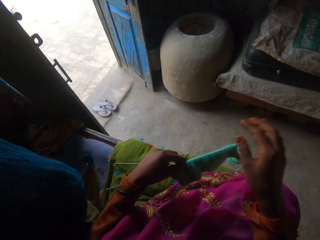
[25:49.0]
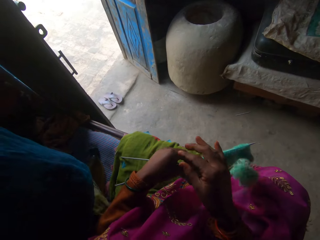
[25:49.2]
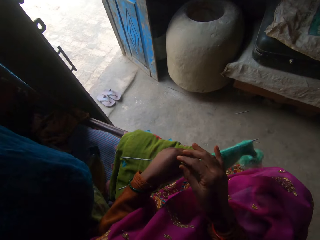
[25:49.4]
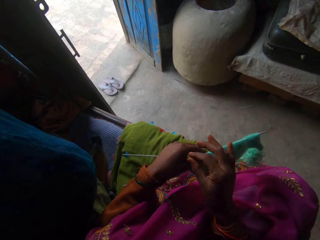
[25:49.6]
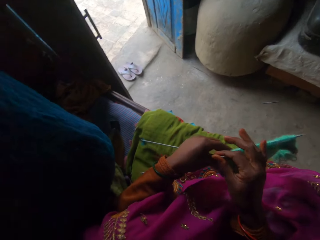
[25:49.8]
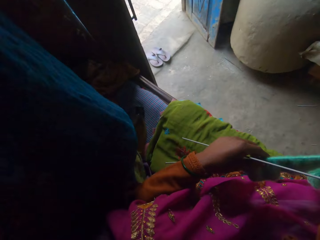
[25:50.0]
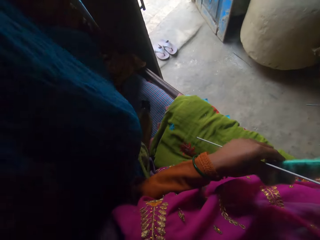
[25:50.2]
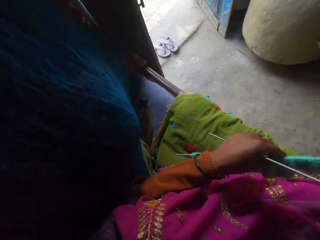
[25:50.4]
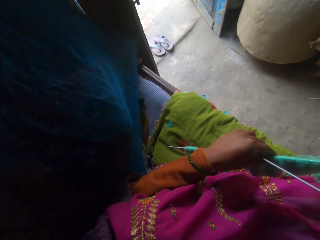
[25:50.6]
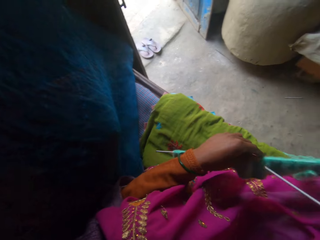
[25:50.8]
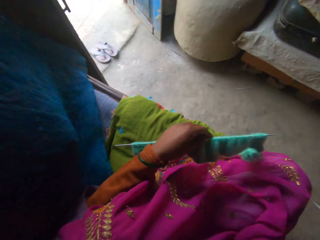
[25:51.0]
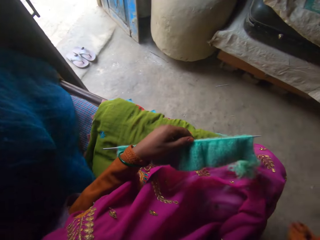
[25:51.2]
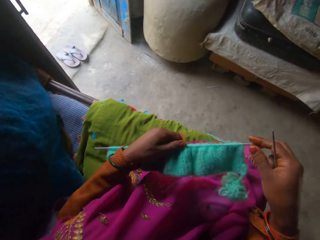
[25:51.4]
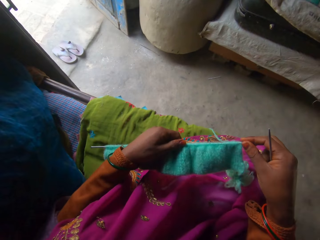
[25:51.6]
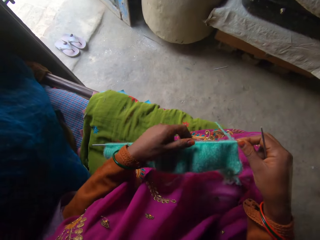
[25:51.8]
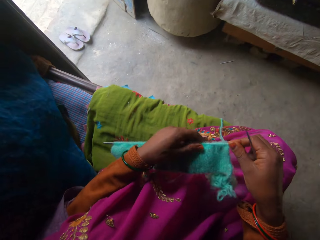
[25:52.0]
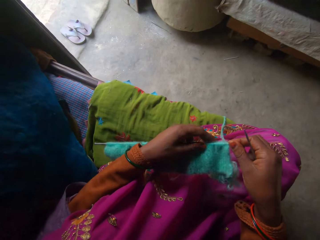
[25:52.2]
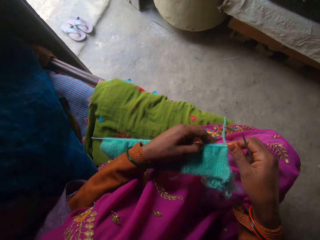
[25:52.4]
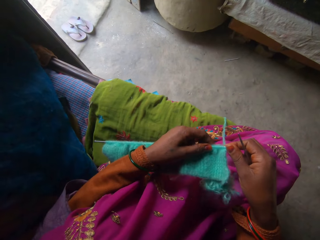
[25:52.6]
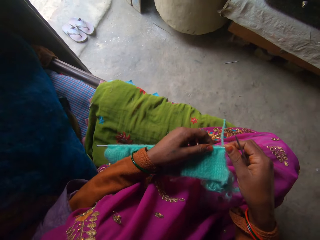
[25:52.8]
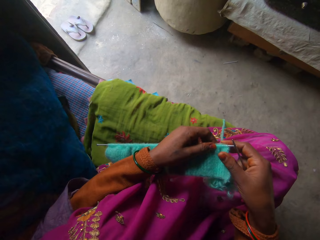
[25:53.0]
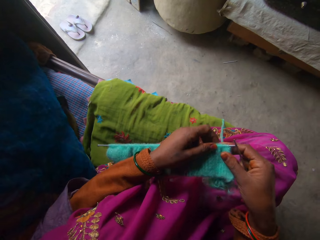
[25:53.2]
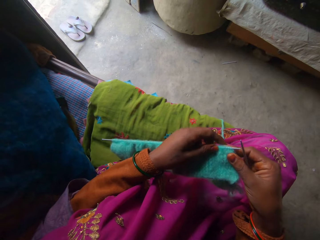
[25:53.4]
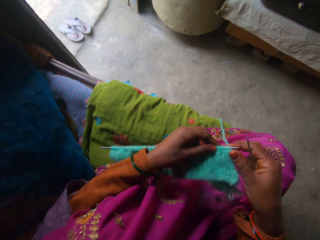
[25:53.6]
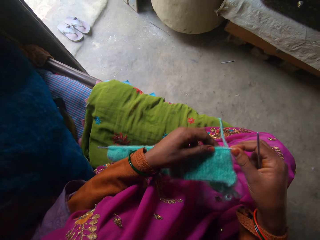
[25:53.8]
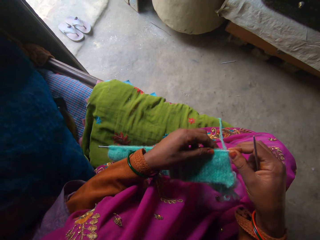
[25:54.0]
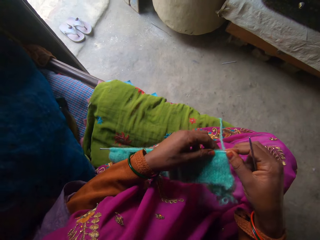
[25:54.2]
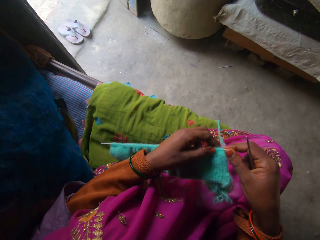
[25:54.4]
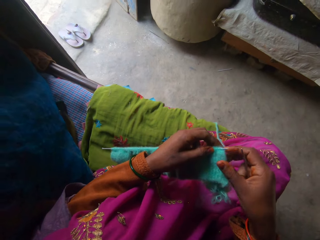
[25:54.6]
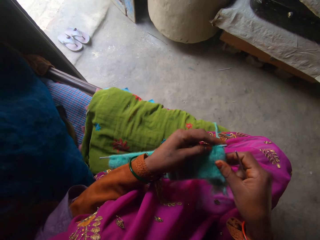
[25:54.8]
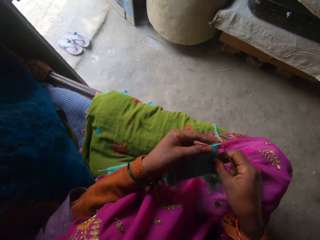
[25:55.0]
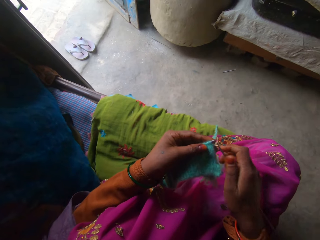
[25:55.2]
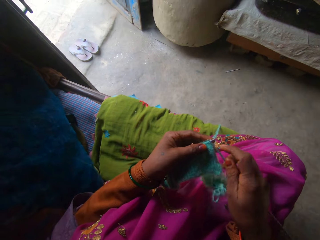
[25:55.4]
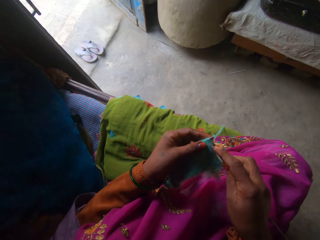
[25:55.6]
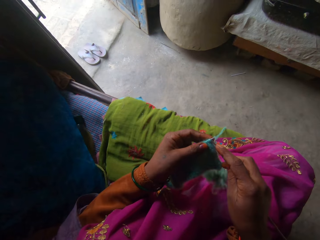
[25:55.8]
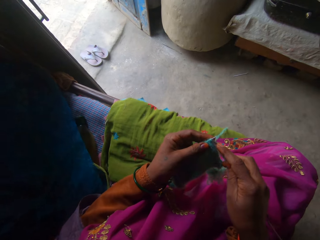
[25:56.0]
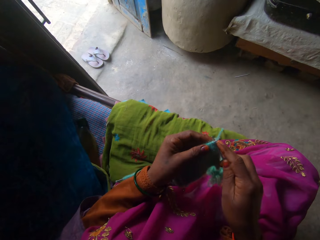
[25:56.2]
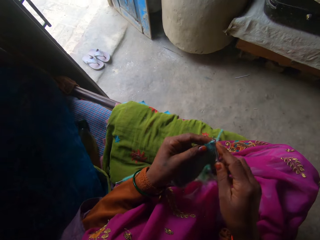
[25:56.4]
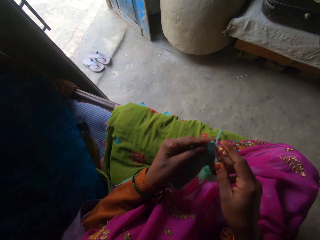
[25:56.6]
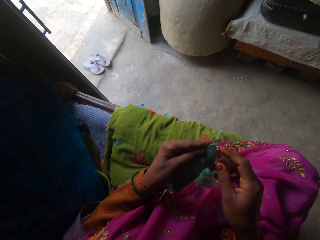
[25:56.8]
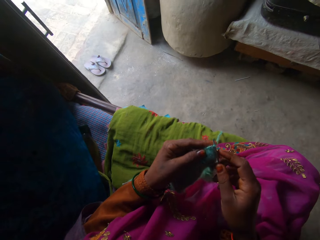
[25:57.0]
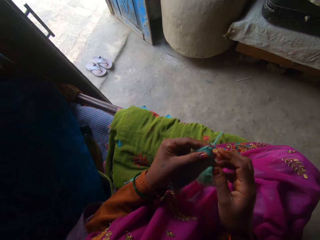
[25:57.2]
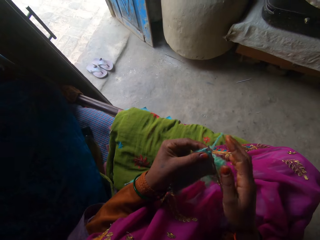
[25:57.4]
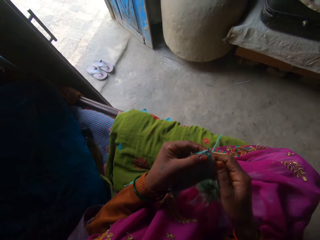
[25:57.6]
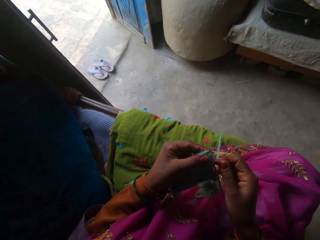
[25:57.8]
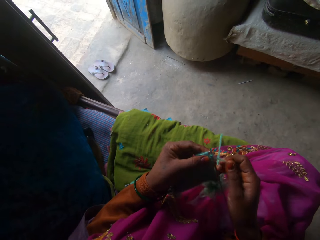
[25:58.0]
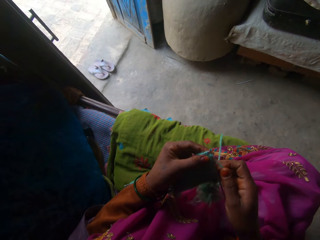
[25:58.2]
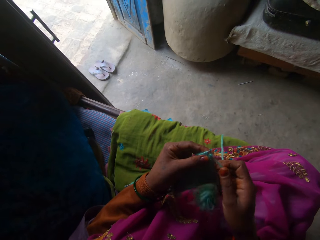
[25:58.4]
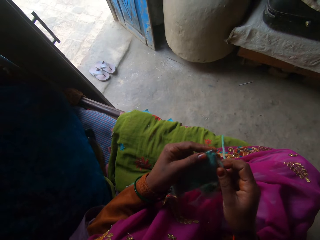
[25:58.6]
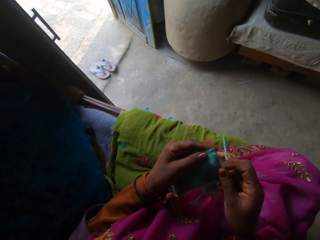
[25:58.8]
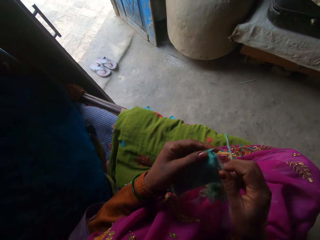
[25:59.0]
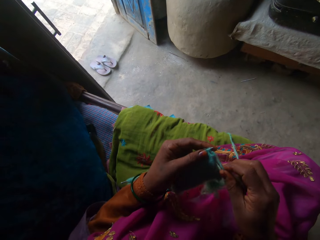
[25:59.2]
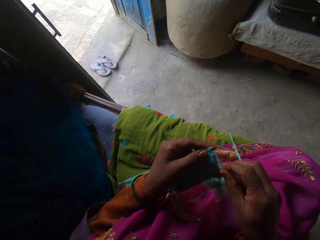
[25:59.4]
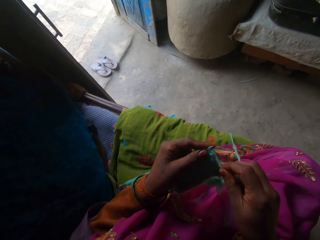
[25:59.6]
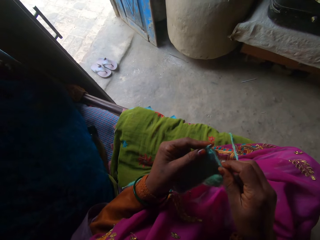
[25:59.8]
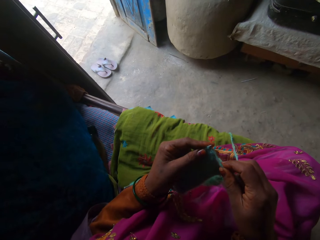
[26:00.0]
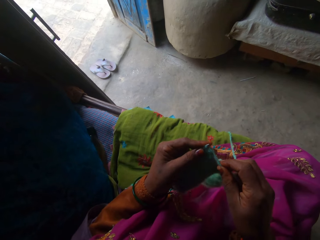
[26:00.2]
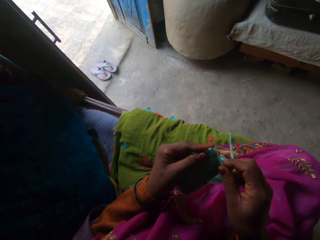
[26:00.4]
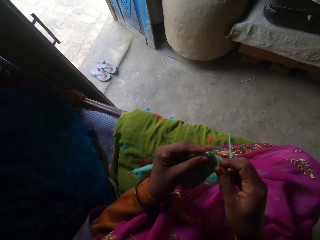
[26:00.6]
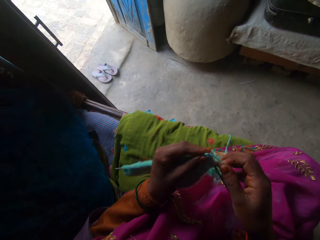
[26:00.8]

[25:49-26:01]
The camera wearer adjusts a knitting thread. They adjust a knitted thread through the knitting needle. They knit the thread with the knitting needle. They sew the cloth.

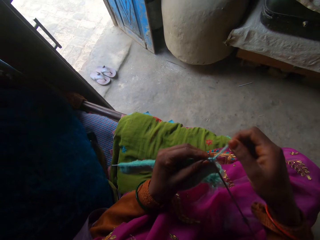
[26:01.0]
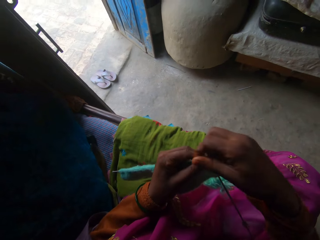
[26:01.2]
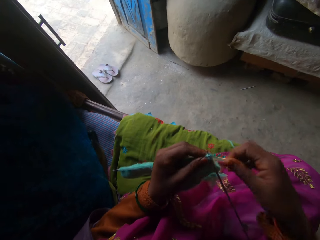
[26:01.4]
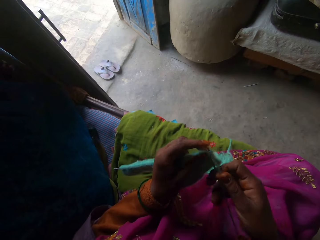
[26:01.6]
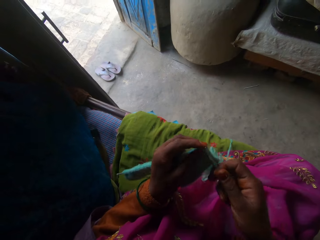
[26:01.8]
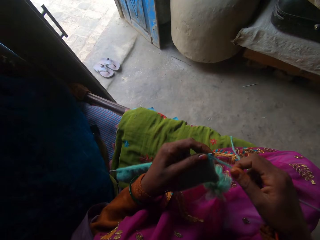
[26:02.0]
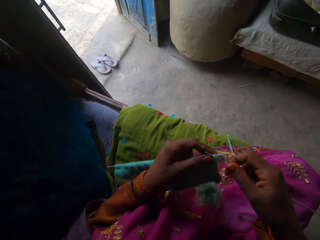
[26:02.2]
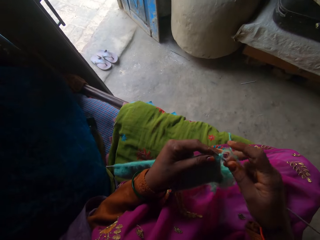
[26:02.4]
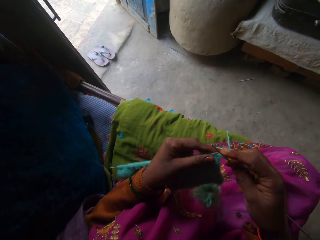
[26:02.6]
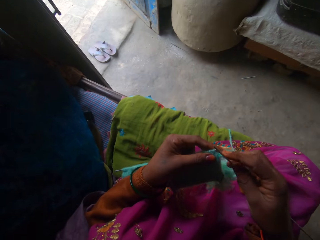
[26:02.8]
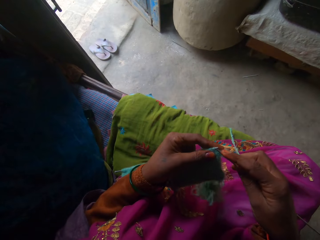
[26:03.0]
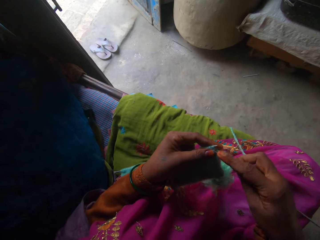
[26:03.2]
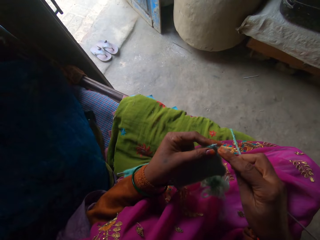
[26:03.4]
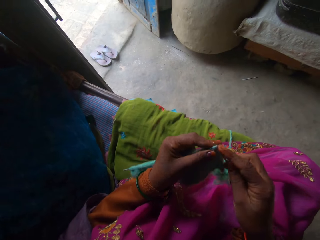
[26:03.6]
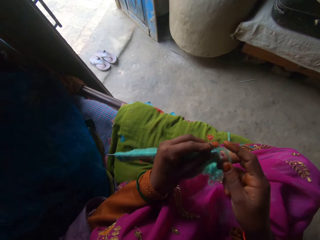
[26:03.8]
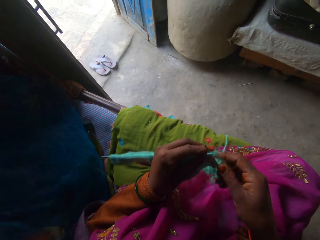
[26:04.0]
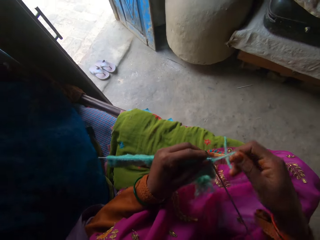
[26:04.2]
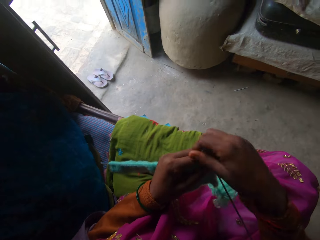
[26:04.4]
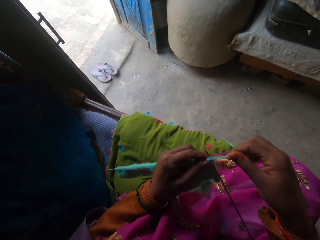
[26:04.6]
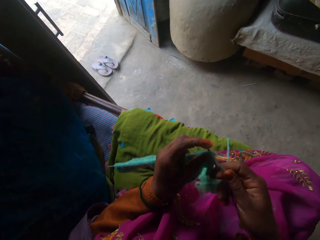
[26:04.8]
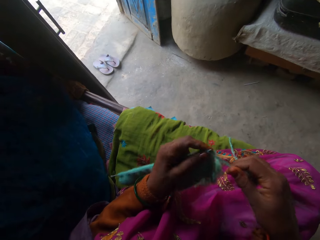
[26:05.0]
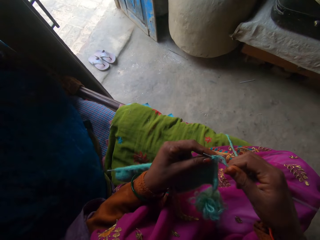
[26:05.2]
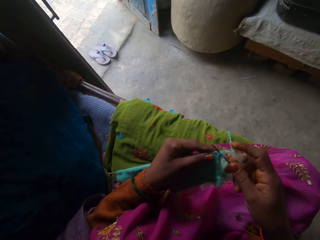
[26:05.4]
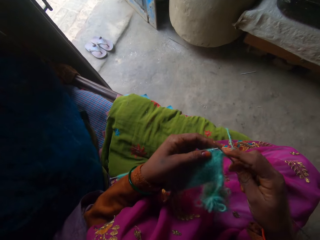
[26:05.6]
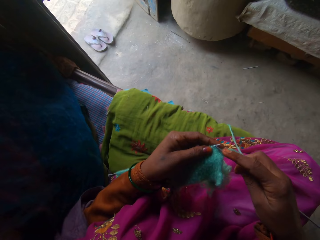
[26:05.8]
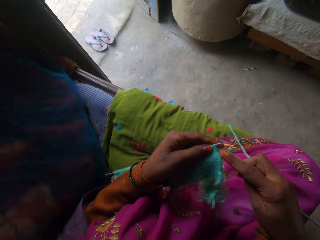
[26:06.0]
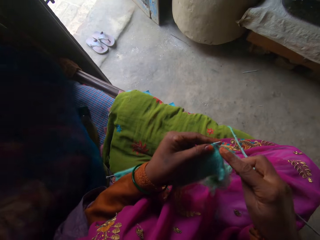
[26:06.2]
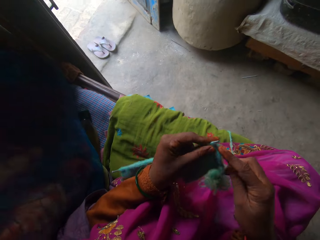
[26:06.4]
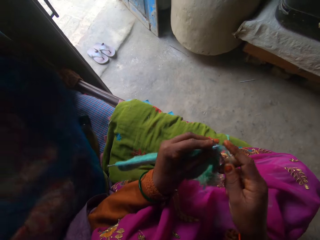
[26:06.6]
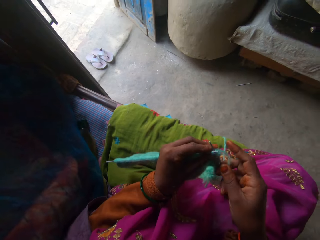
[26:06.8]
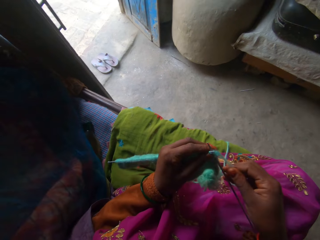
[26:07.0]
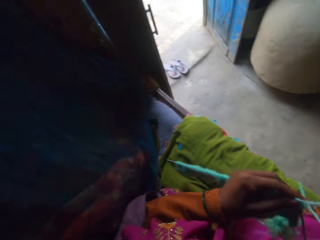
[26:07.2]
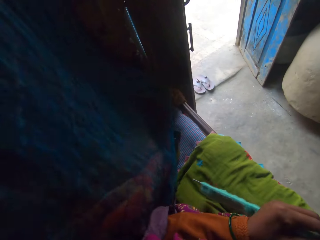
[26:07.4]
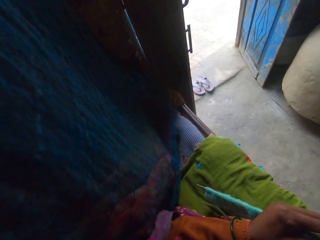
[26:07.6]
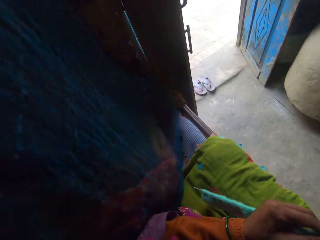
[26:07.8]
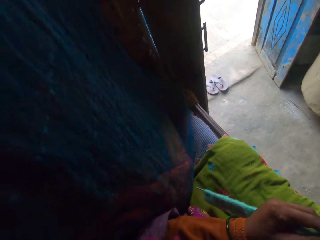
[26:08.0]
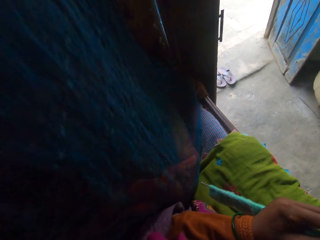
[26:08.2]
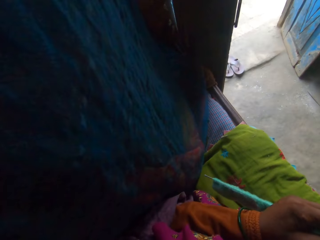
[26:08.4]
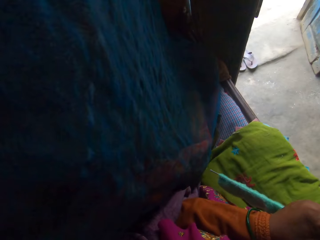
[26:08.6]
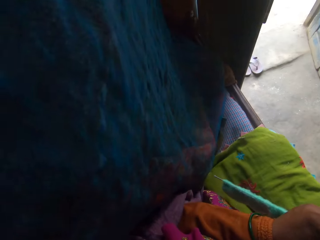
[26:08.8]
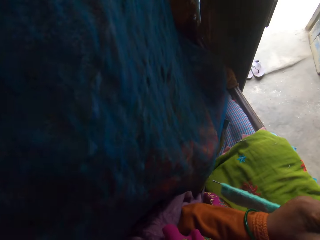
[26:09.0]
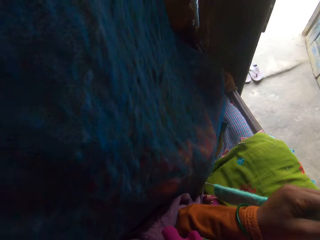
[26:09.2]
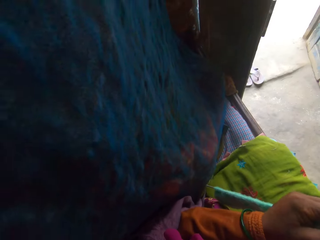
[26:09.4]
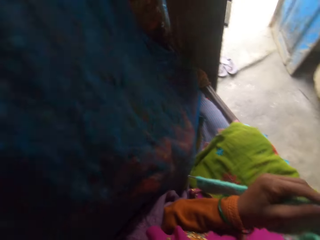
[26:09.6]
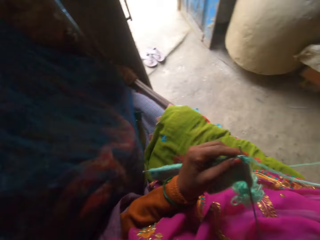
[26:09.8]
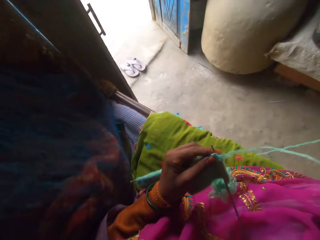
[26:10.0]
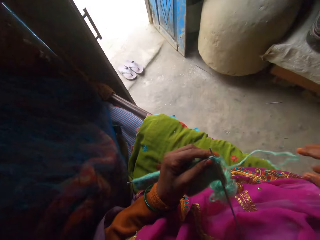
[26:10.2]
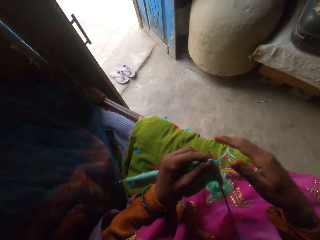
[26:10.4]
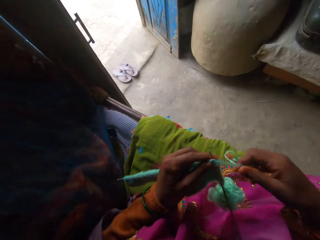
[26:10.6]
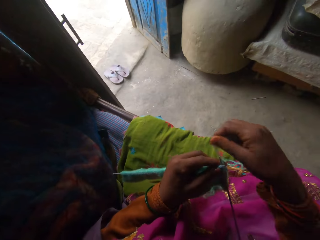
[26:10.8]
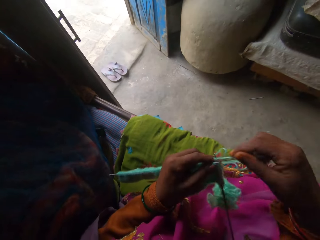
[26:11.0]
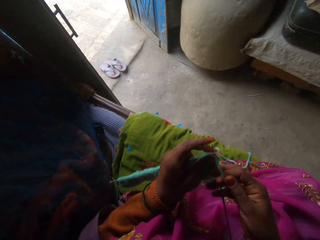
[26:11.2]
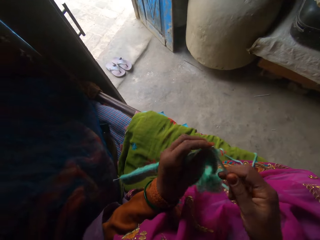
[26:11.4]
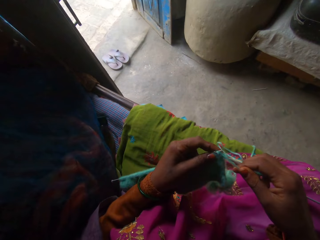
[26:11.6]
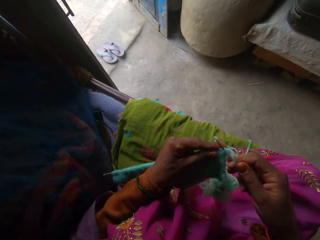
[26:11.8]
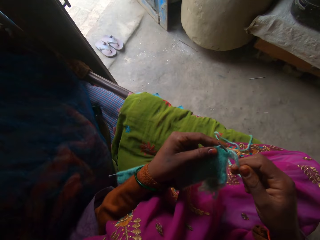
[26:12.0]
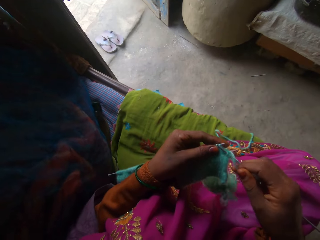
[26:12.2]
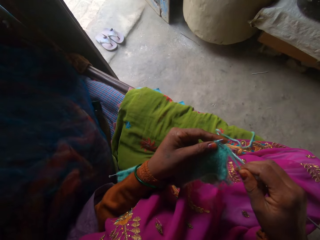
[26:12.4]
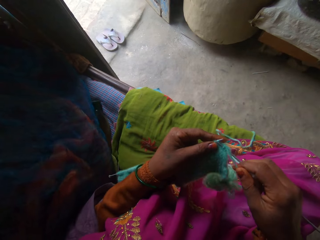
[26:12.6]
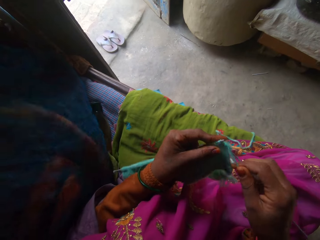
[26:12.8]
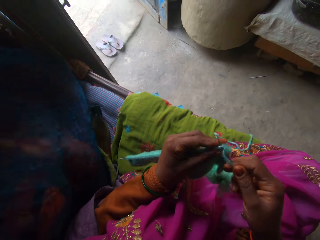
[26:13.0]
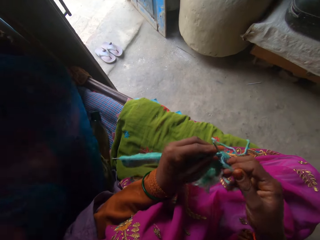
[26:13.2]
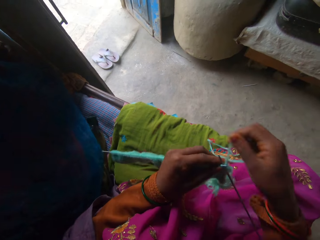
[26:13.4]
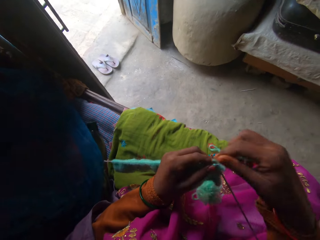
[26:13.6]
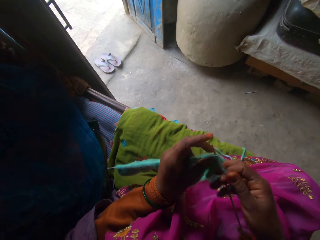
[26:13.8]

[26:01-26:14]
The camera wearer turns to the side. They look around. They knit a thread with a knitting needle.
